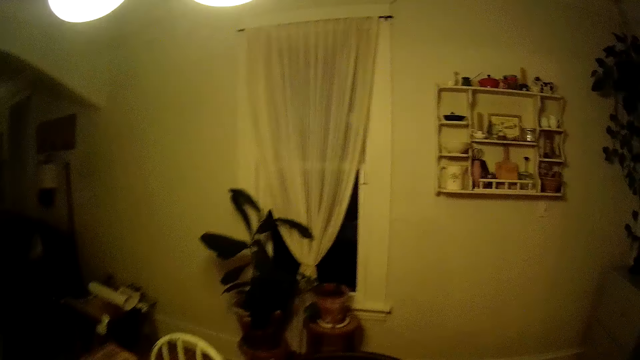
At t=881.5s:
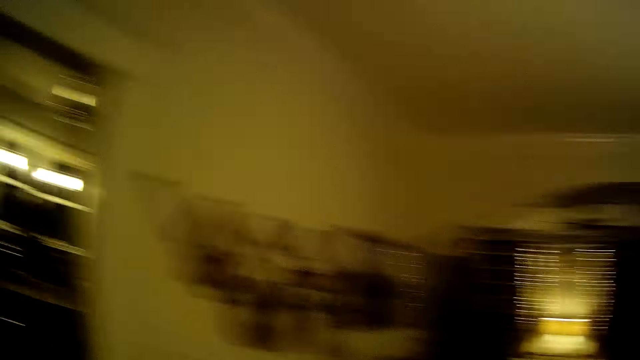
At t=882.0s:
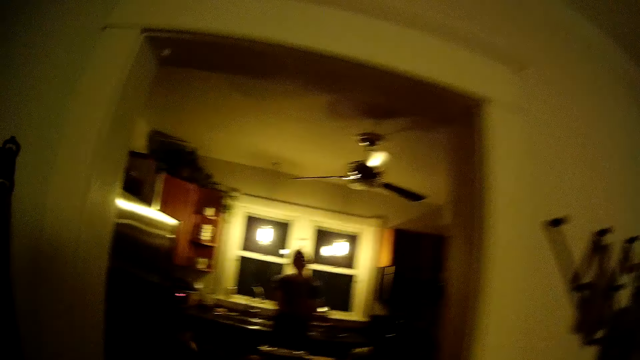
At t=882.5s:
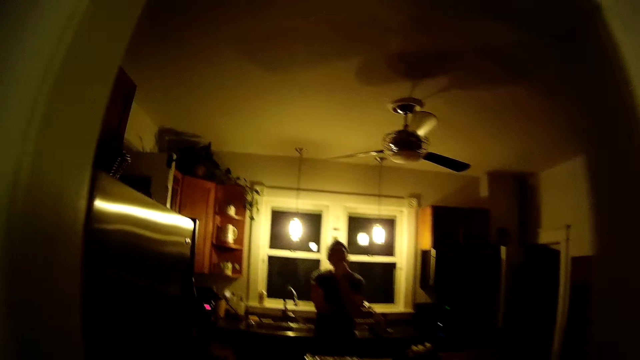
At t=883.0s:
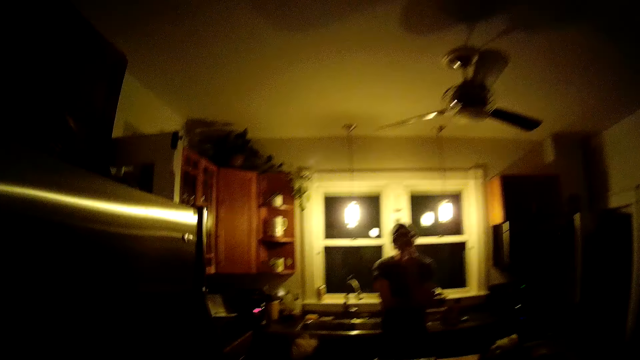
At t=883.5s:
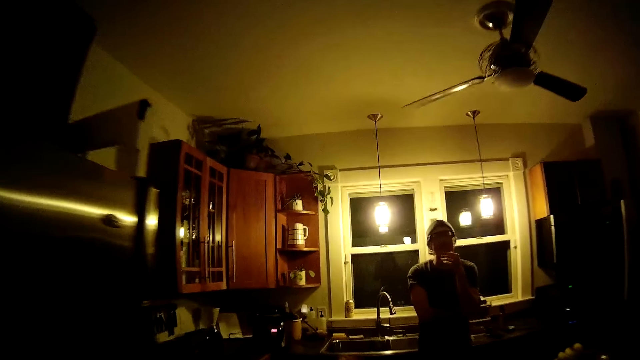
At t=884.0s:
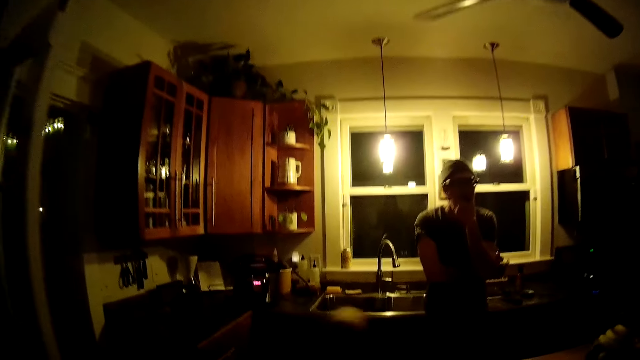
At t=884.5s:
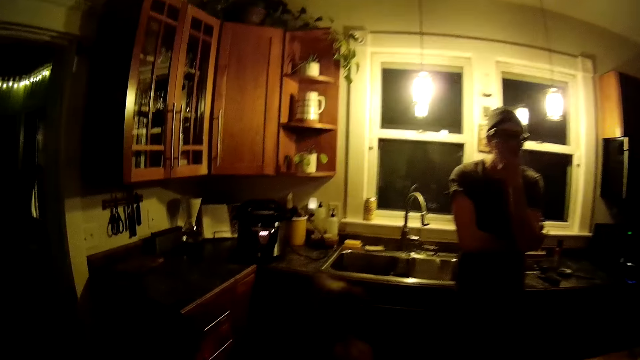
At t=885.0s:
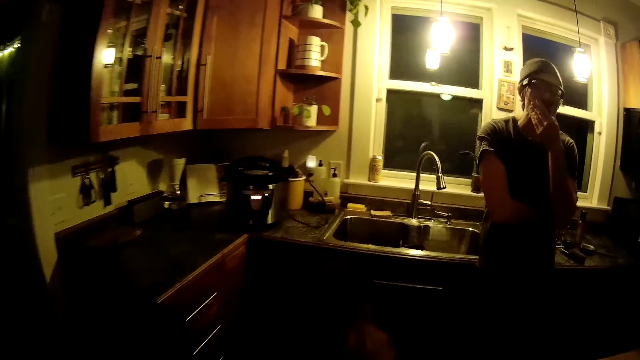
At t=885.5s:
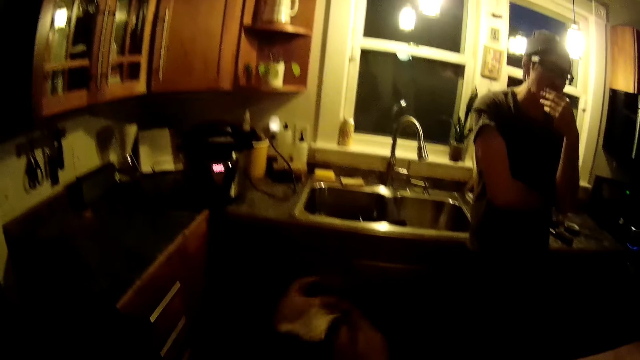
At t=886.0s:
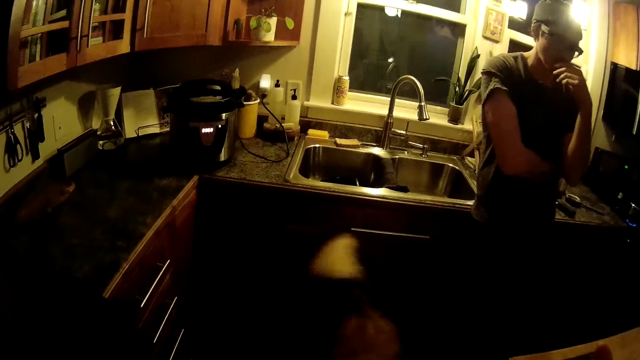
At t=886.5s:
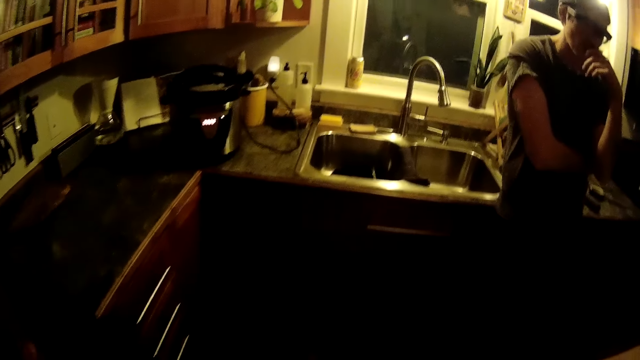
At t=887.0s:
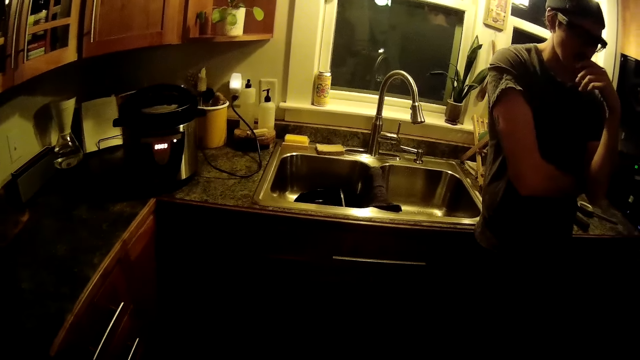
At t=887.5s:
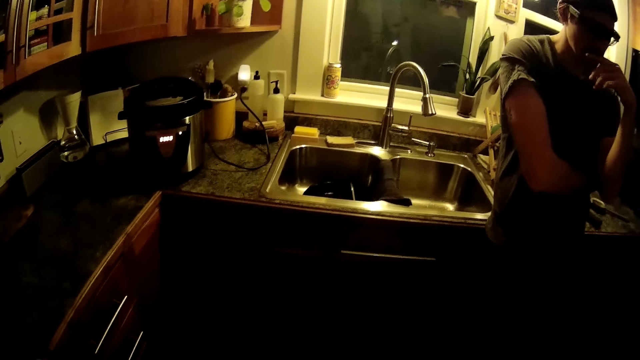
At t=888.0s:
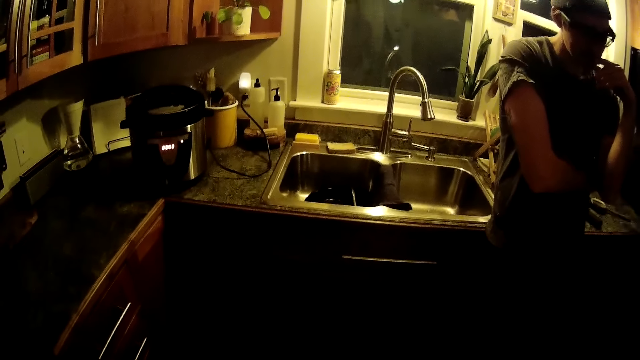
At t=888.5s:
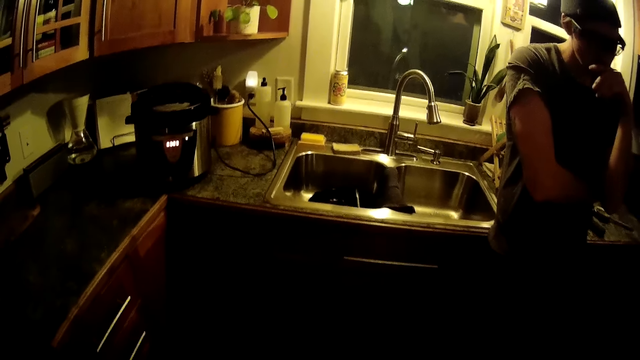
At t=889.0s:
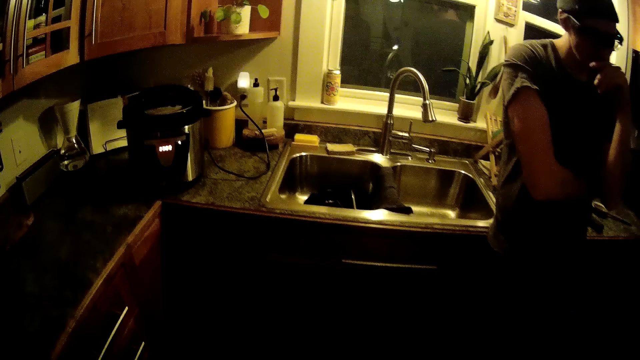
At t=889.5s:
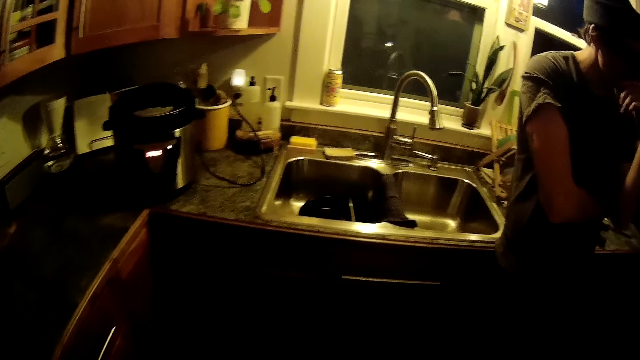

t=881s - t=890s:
The camera wearer looks around. They walk from the parlor to the kitchen. They talk to a man.

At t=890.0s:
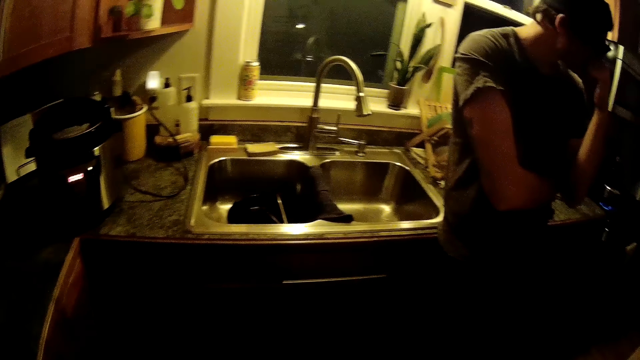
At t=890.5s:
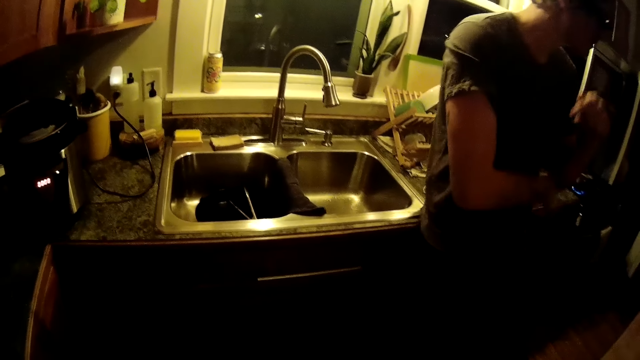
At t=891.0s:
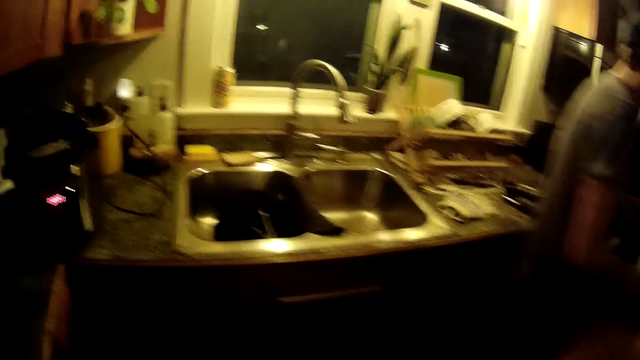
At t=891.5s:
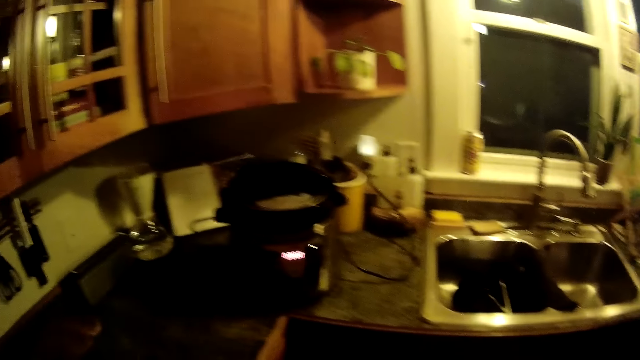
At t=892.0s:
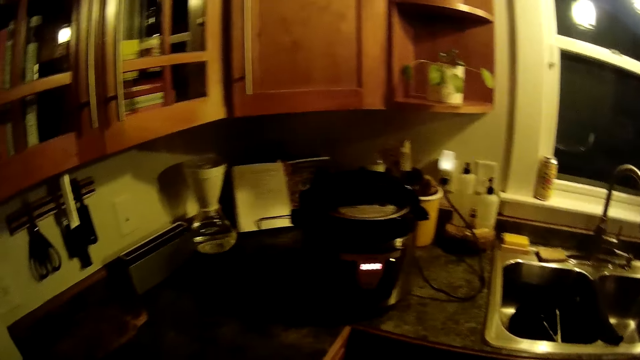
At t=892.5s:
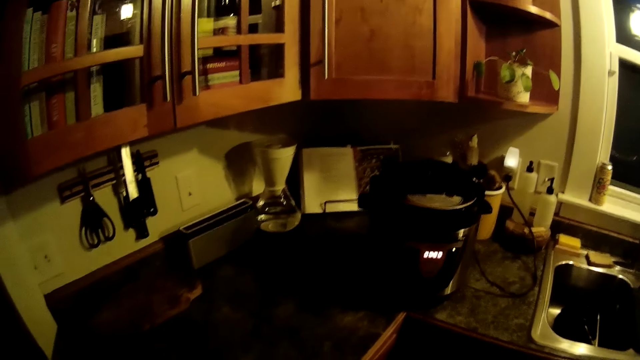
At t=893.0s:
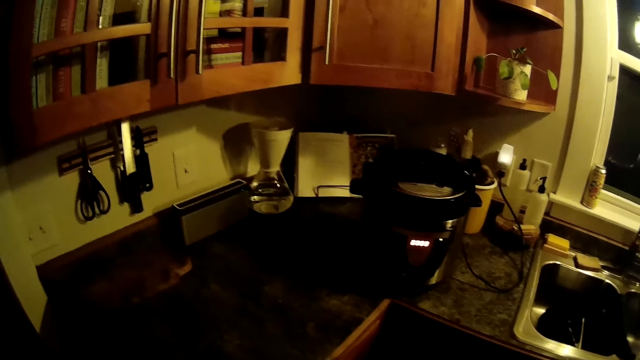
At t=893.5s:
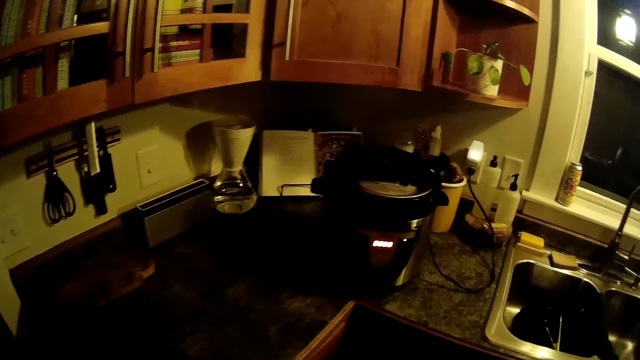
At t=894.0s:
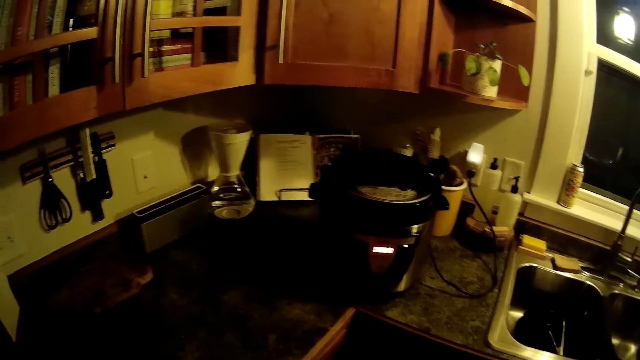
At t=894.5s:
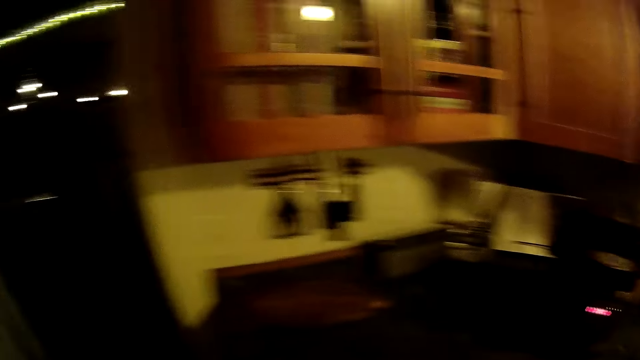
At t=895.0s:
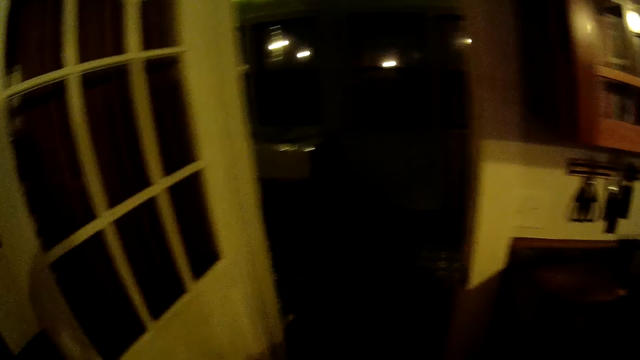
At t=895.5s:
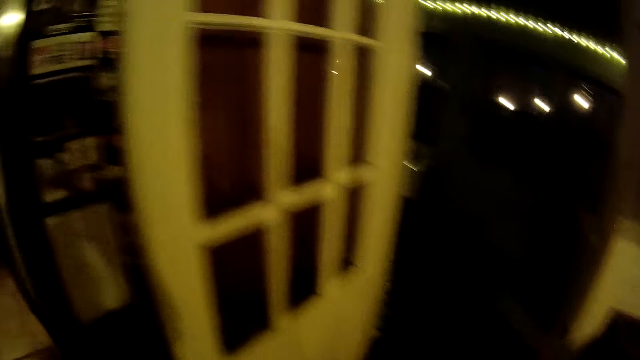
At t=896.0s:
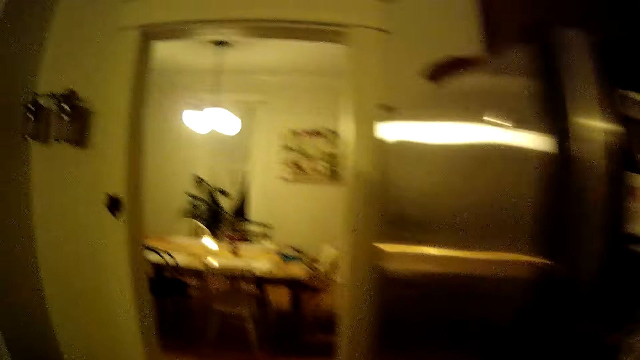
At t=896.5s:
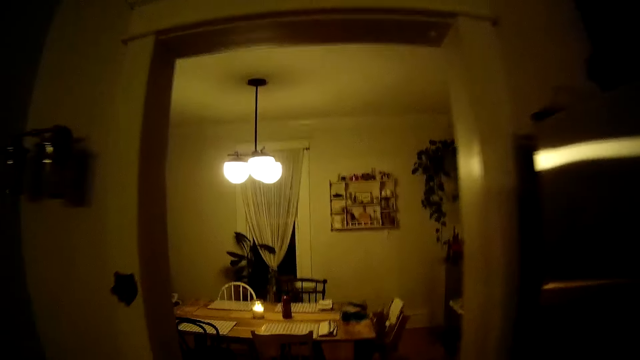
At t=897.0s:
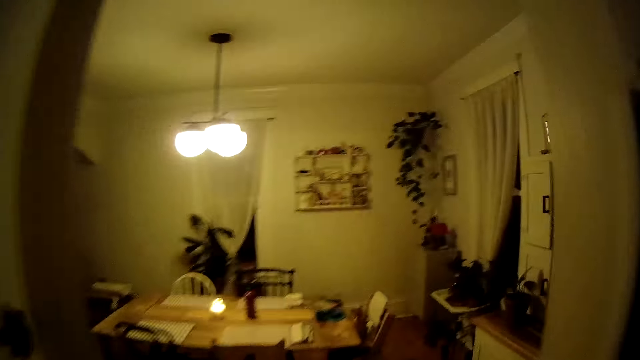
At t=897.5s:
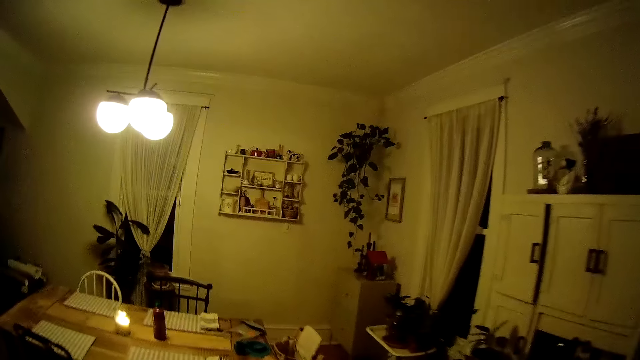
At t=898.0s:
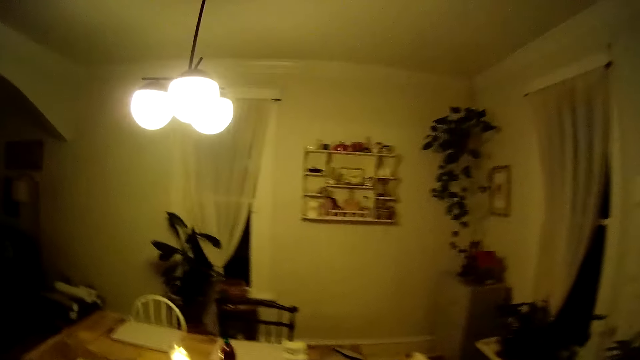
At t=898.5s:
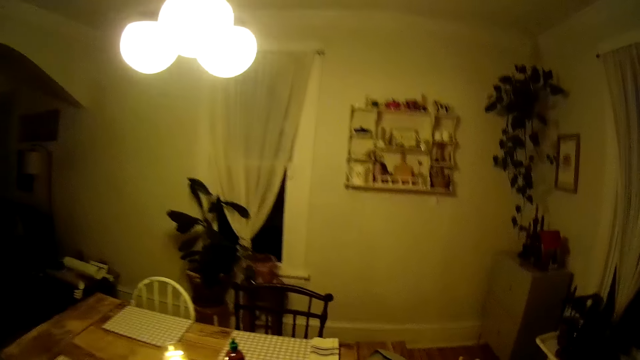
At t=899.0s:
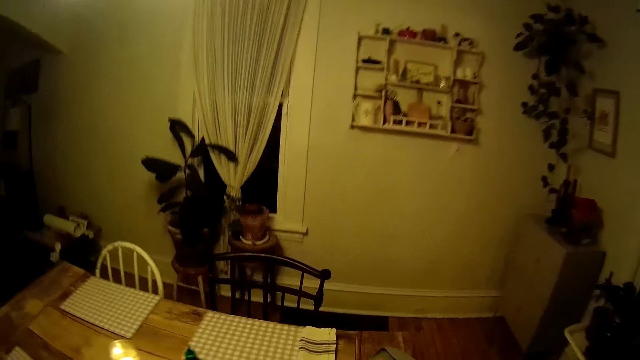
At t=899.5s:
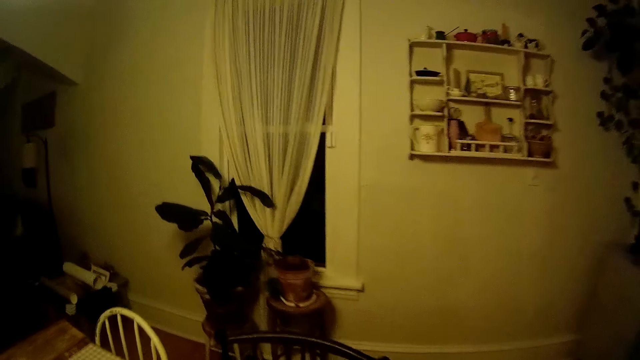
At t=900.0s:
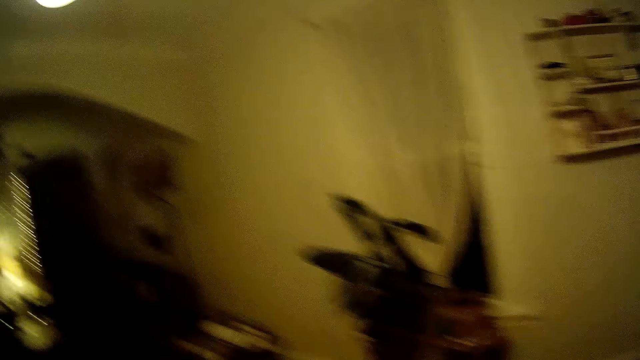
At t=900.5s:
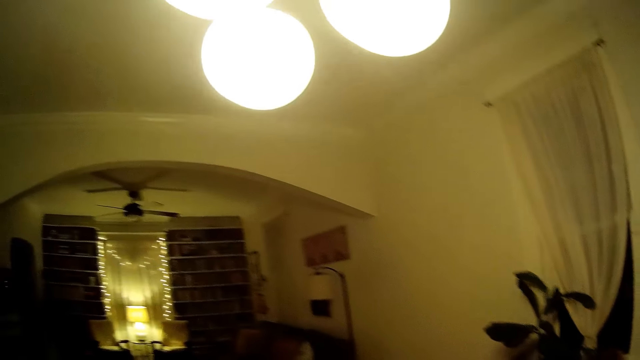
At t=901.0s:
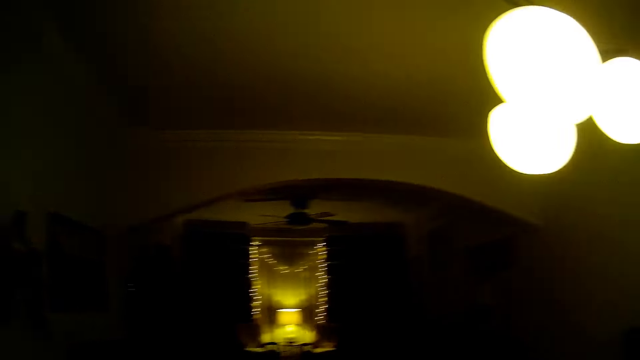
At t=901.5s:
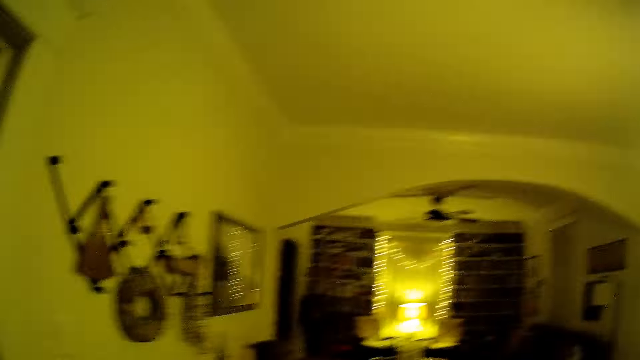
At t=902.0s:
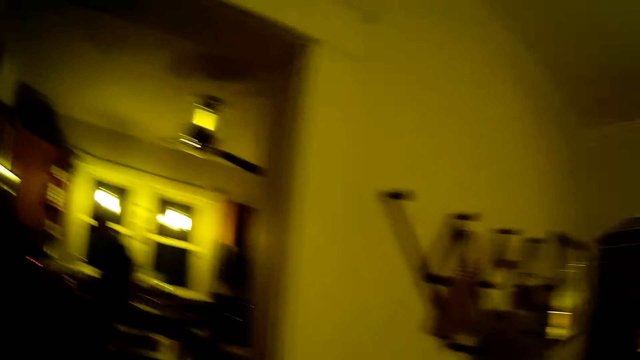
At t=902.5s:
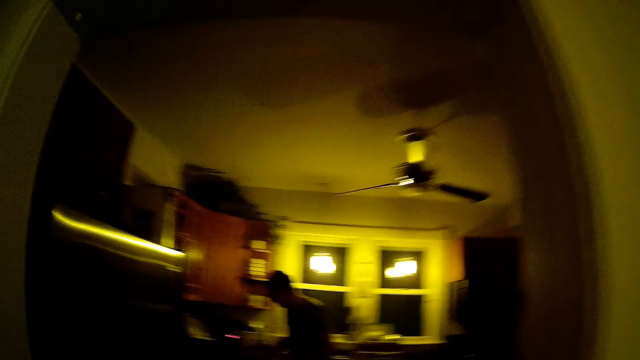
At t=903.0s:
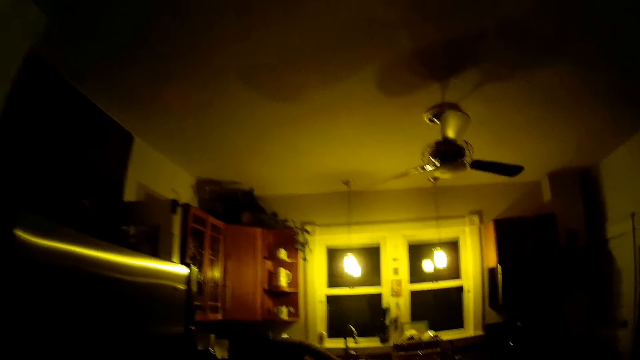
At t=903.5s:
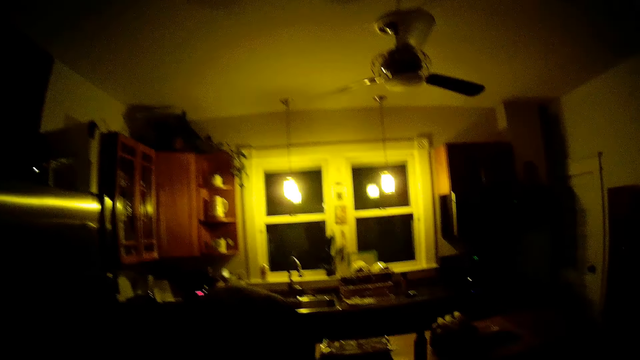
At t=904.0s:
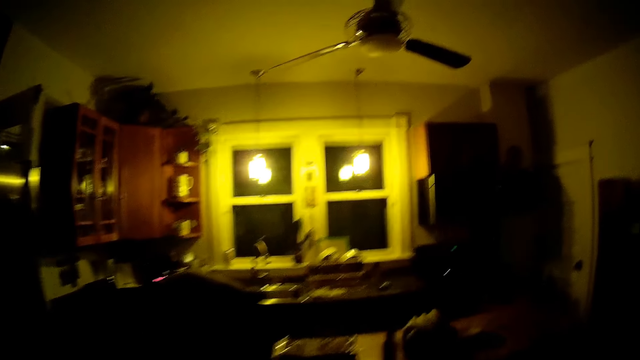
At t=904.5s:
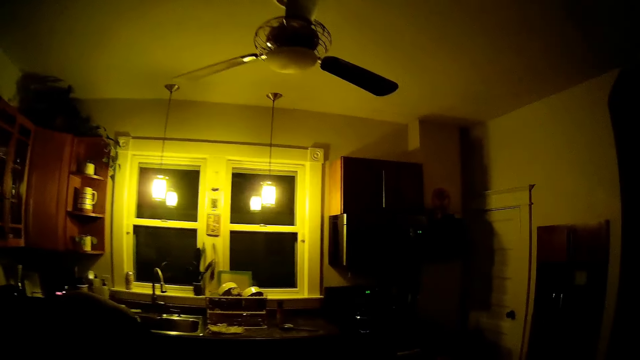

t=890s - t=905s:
The camera wearer looks around. They walk towards the parlor from the kitchen. They walk to the kitchen from the parlor. A man opens a kitchen drawer with his right hand.
